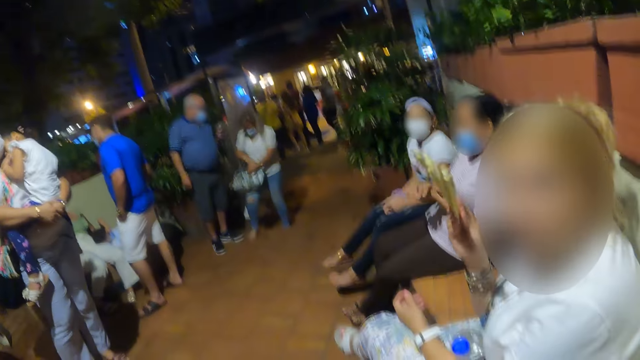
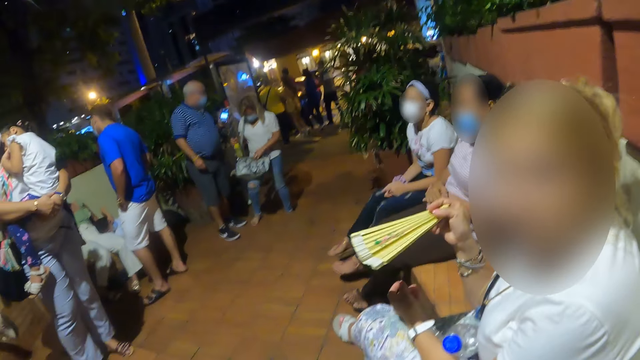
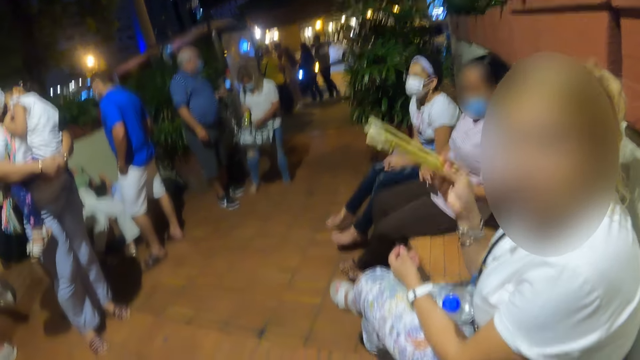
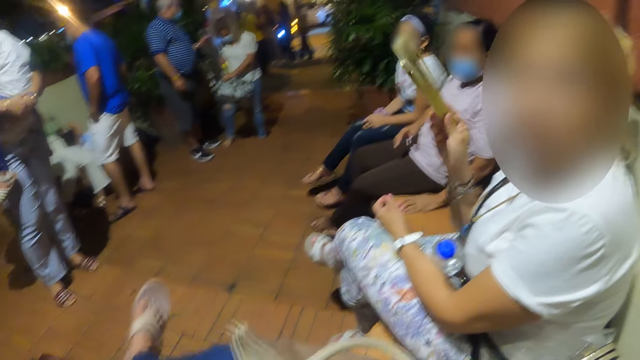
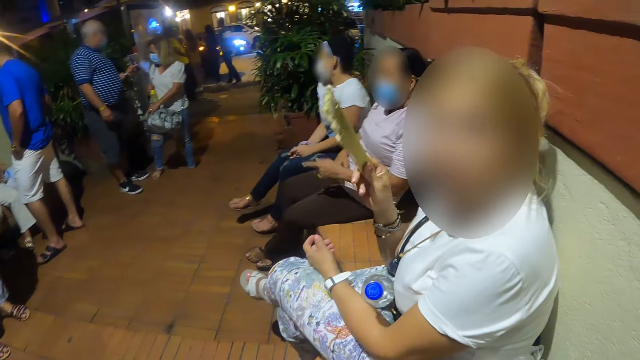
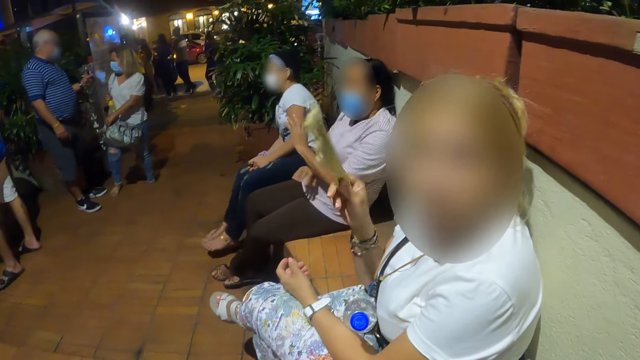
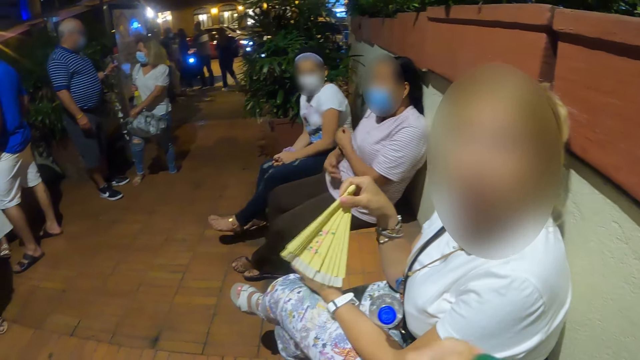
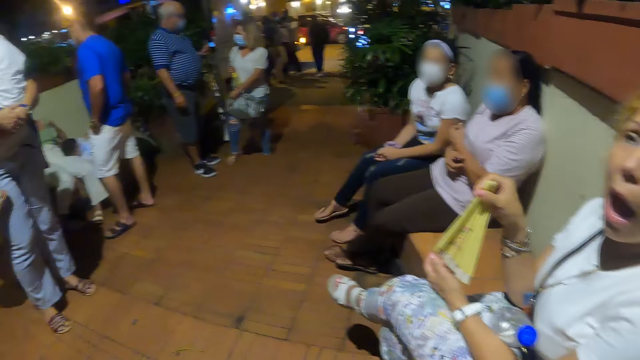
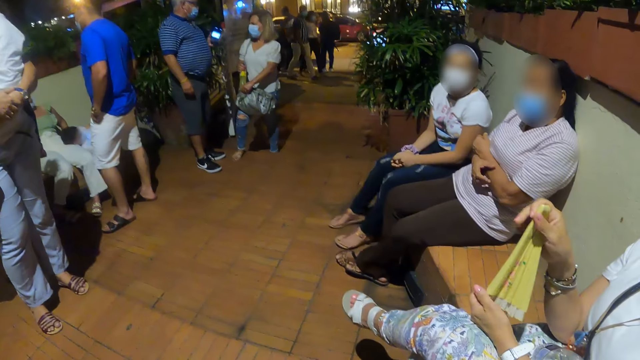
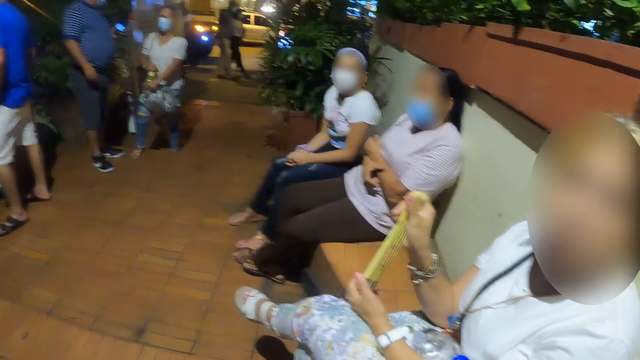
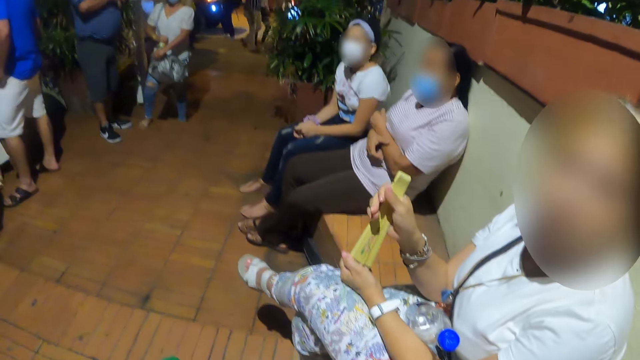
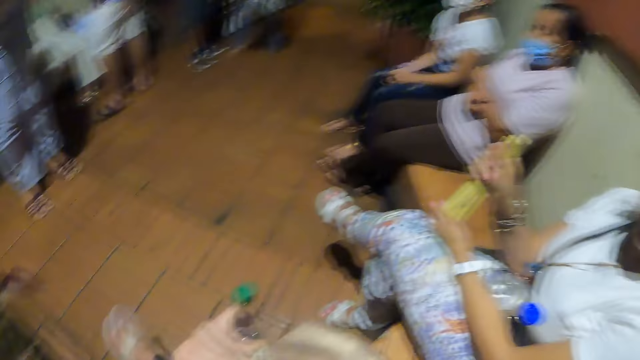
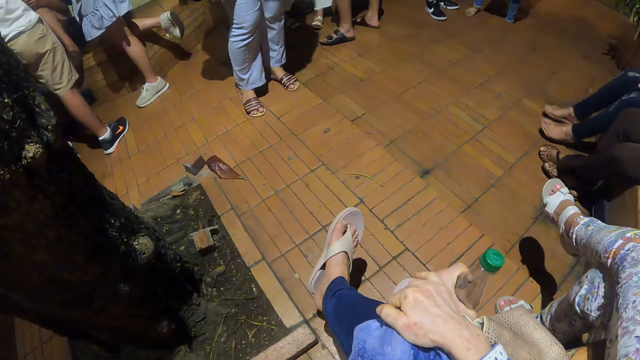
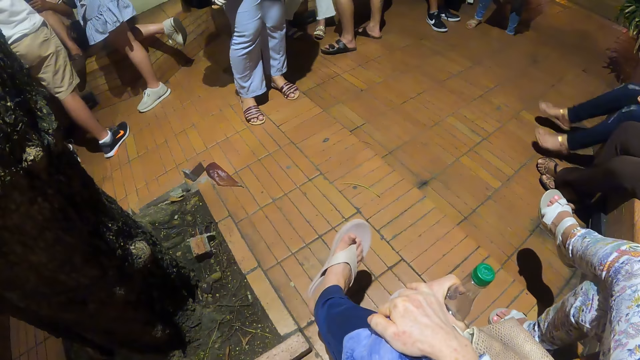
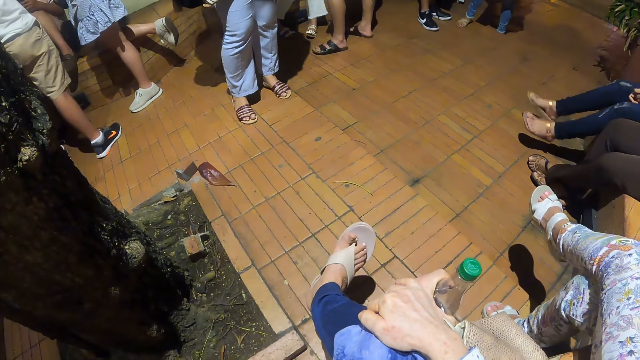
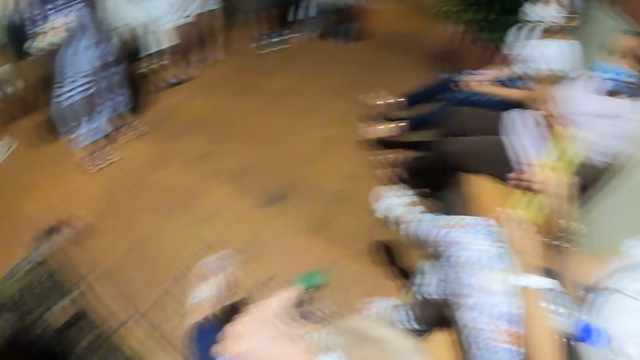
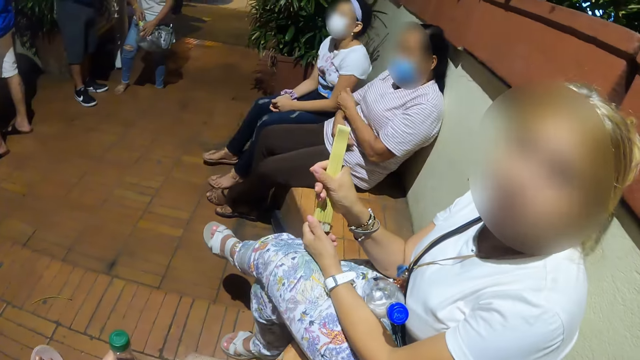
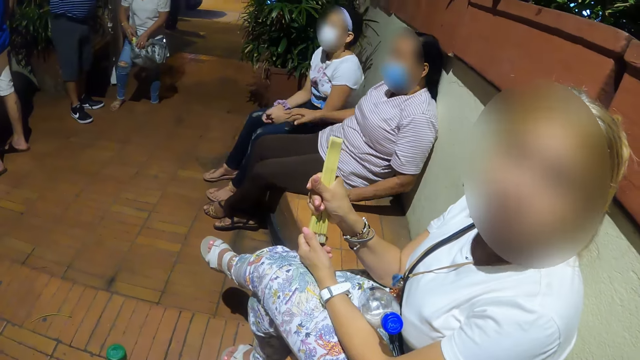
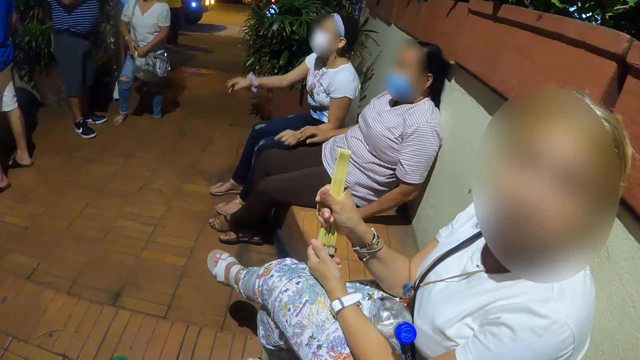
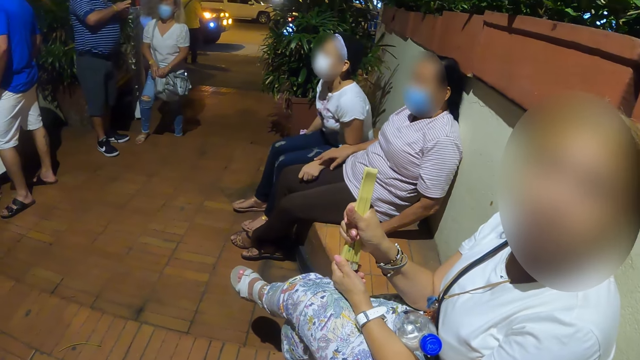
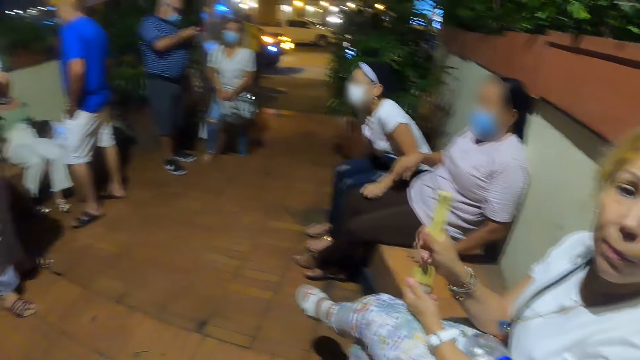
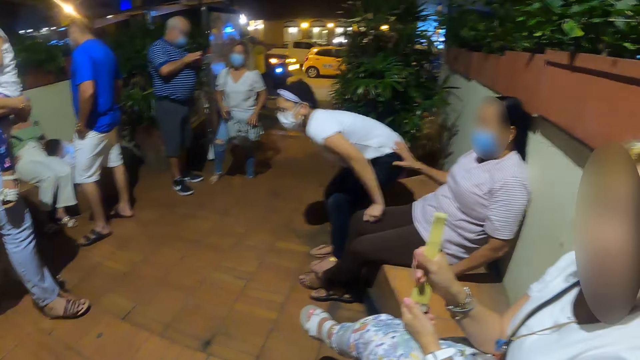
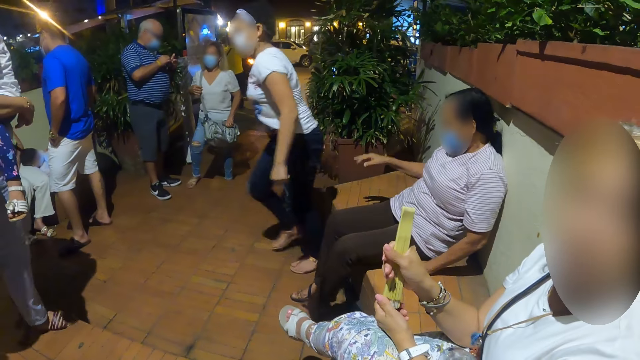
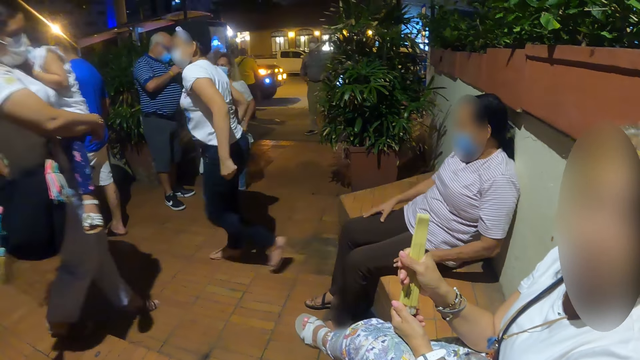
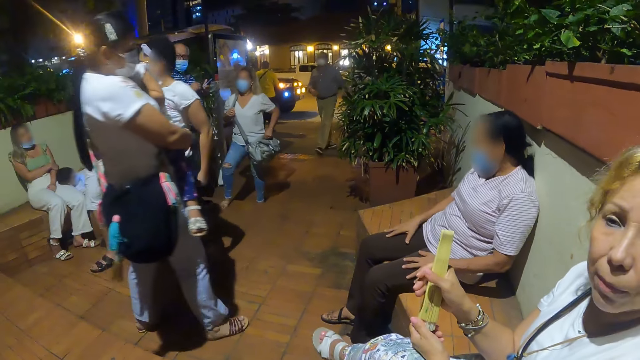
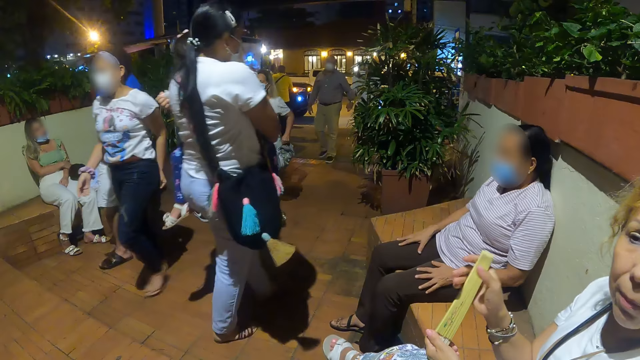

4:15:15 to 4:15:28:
The camera wearer looks forward. They look right. They look forward. They look right. They look down. They look right. They converse with a woman. They look forward.

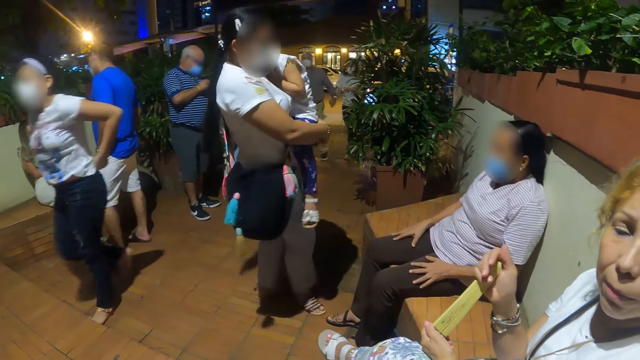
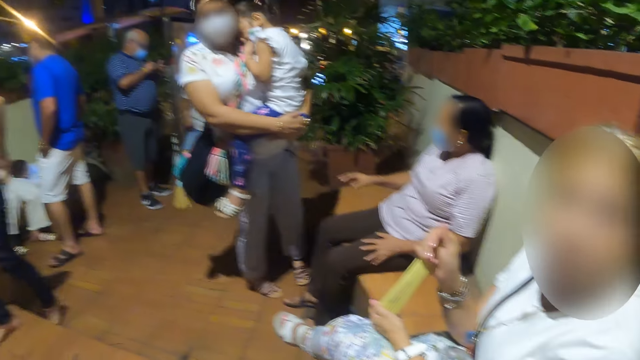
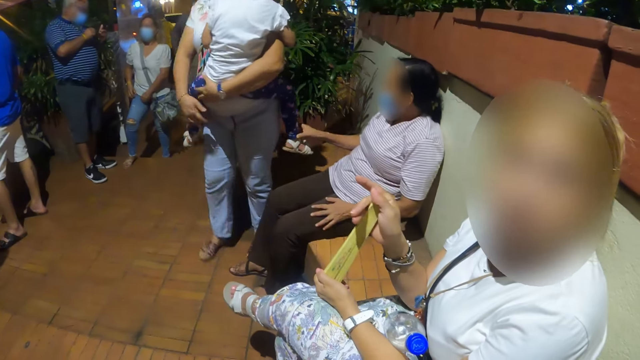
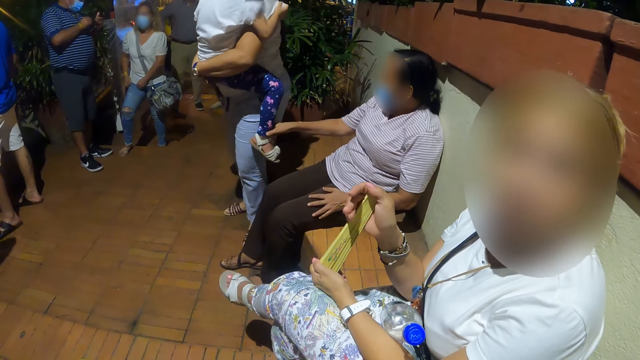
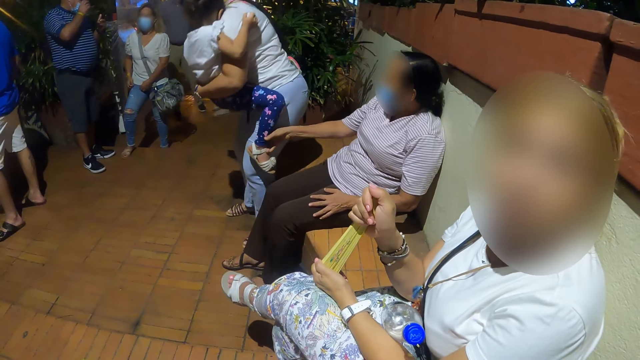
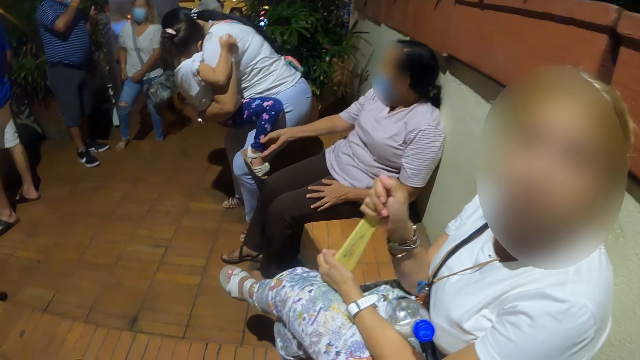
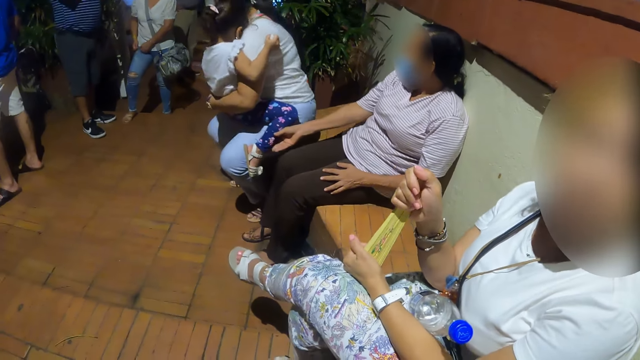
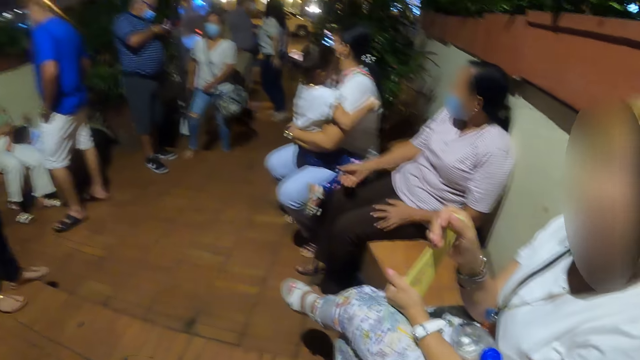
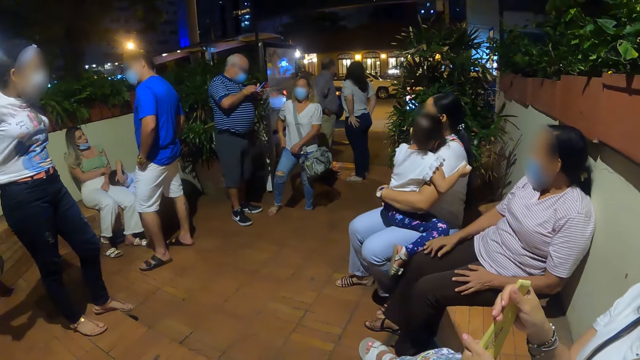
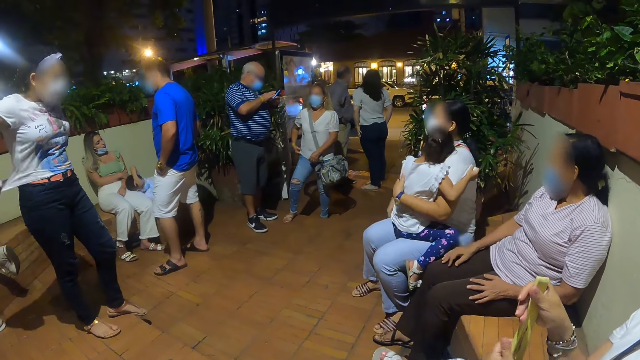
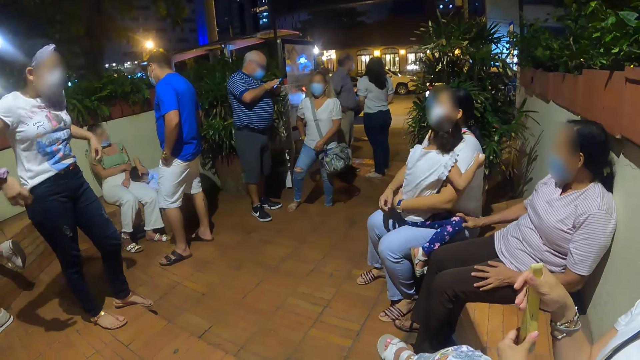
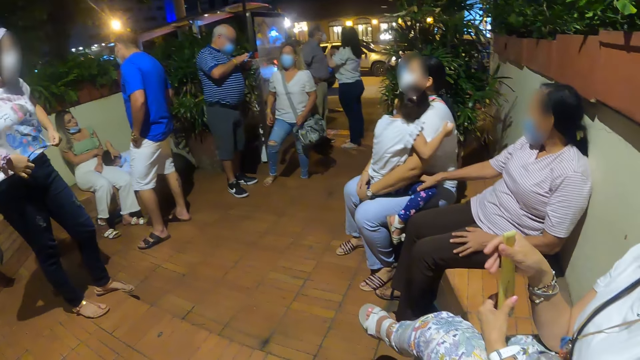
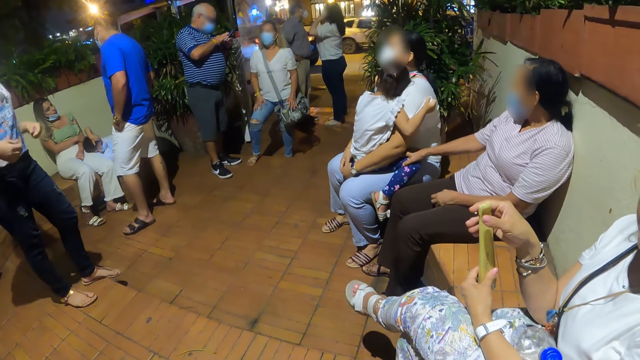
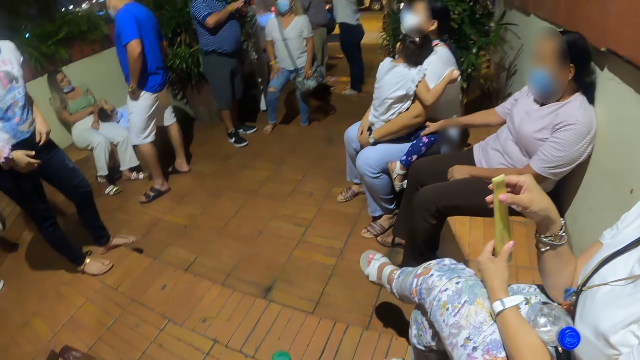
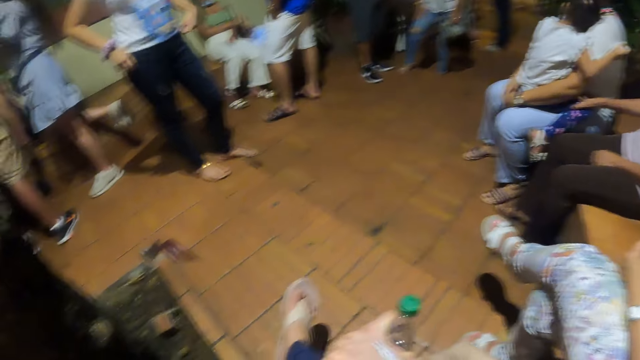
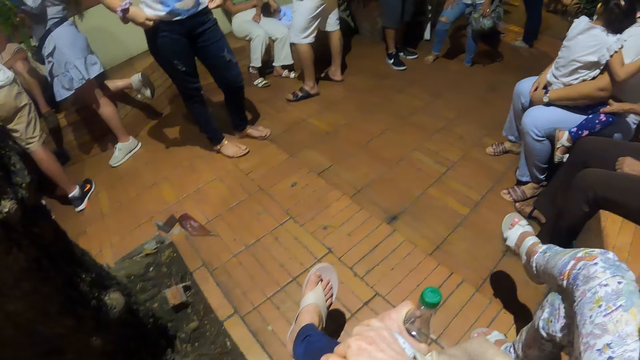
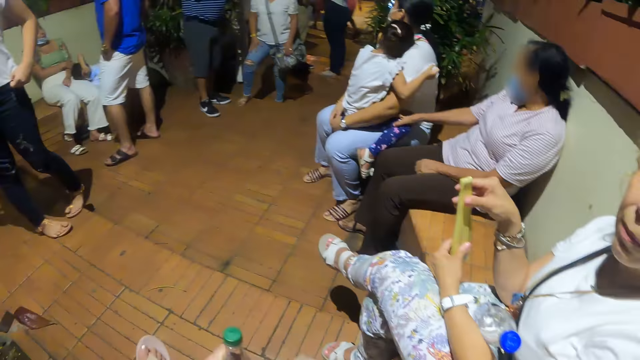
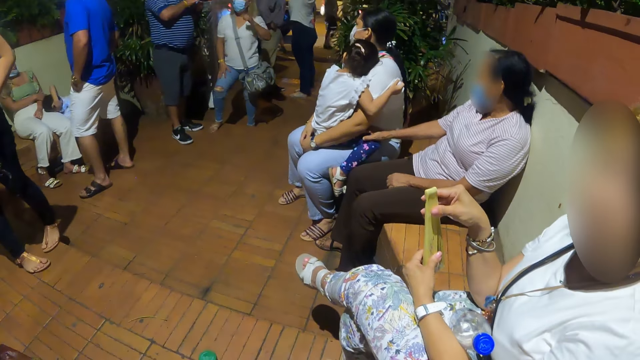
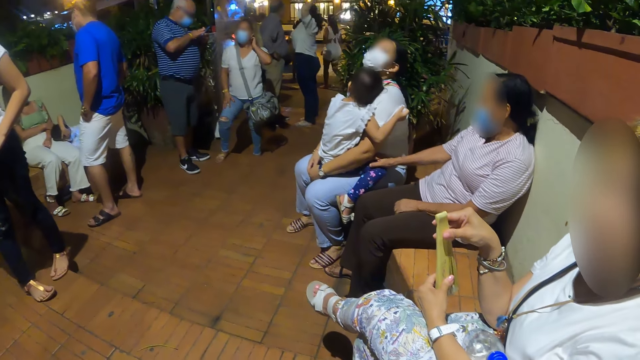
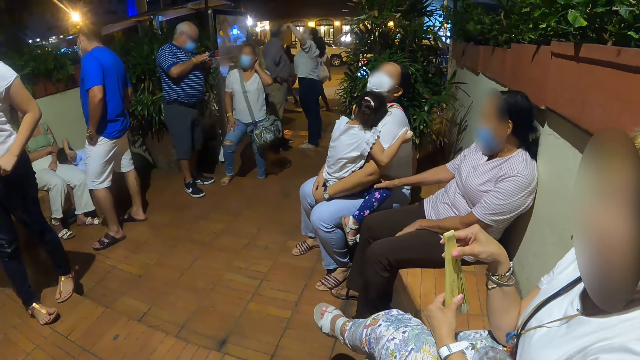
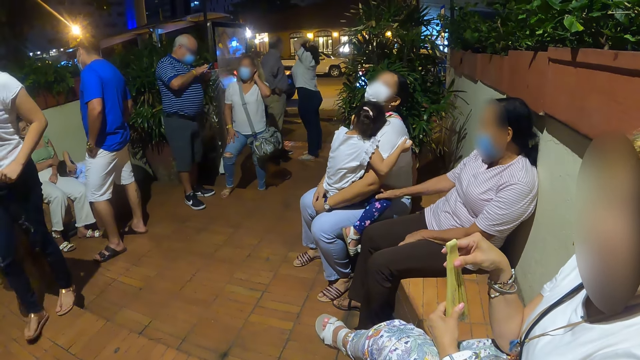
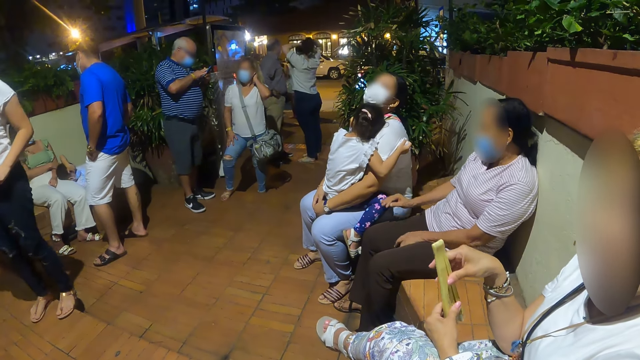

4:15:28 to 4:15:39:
The camera wearer looks right. They look forward. They look left. They look right.
